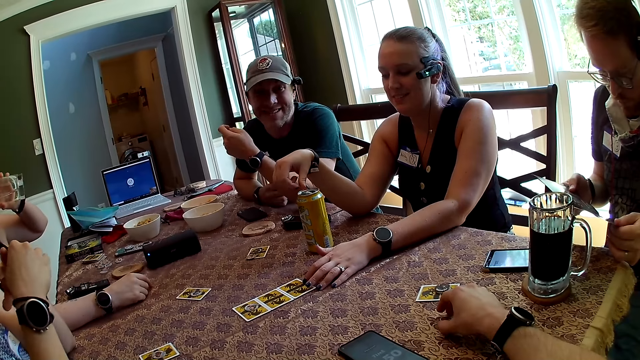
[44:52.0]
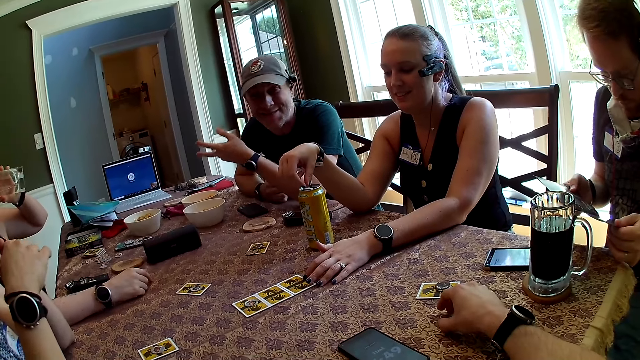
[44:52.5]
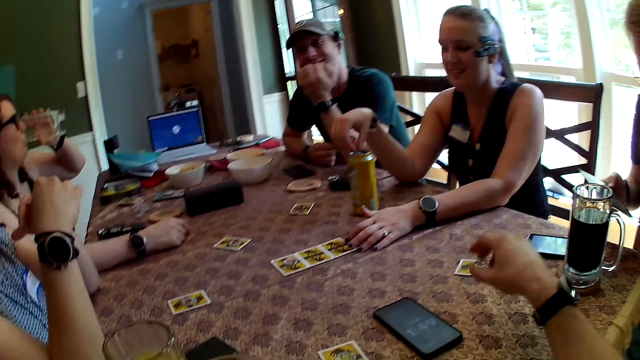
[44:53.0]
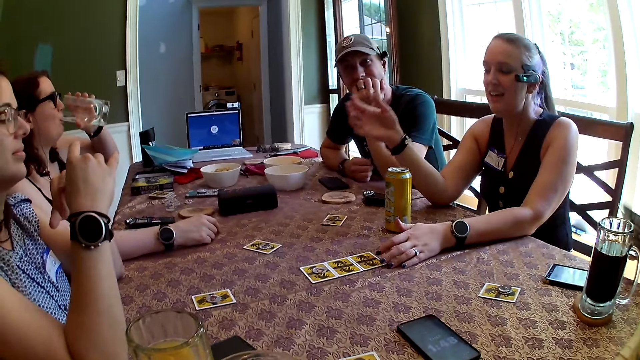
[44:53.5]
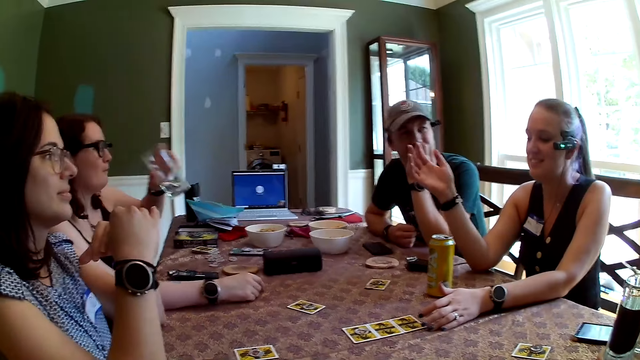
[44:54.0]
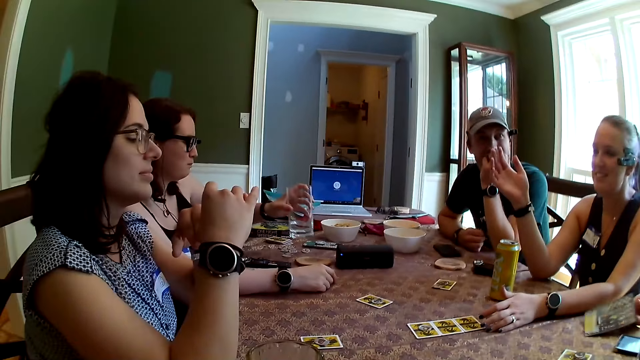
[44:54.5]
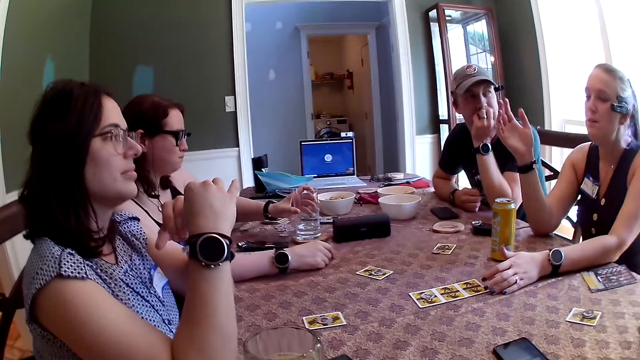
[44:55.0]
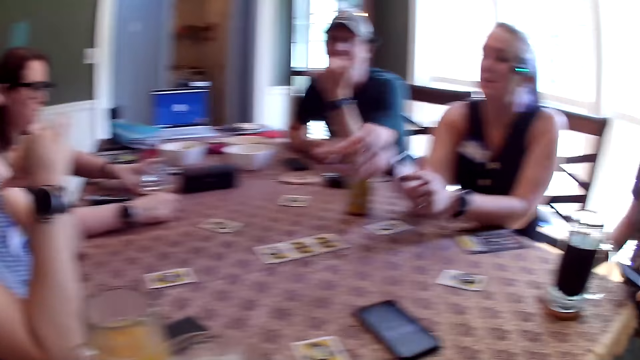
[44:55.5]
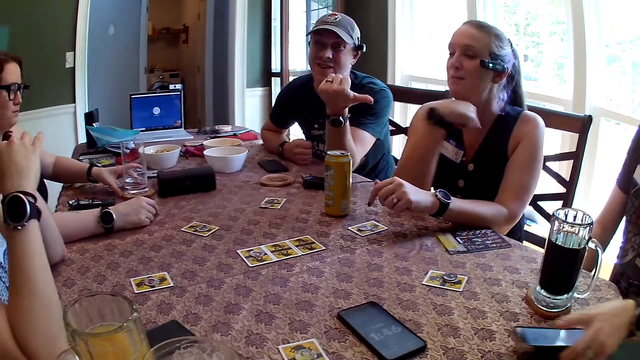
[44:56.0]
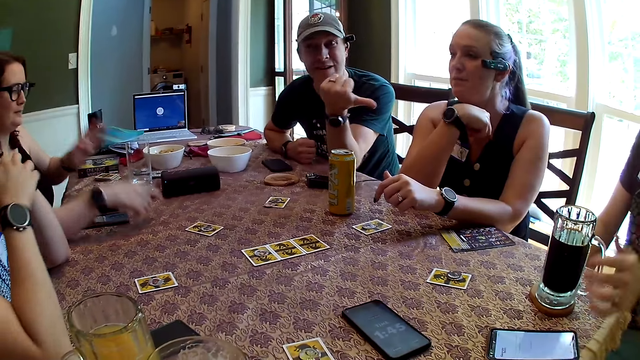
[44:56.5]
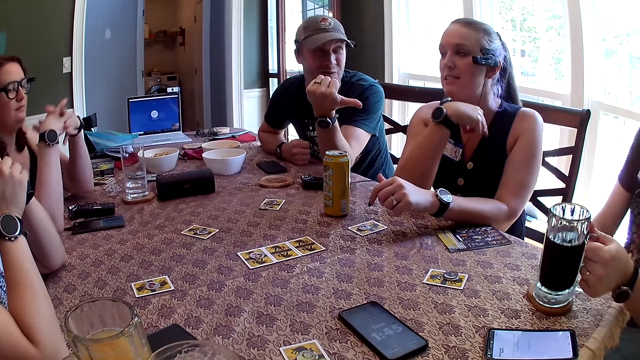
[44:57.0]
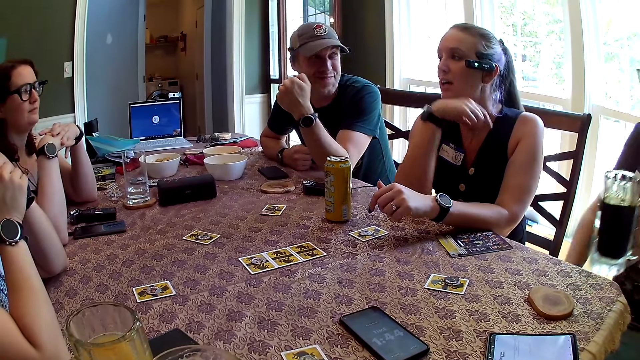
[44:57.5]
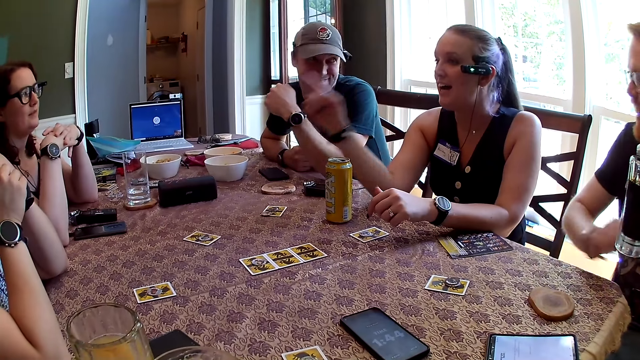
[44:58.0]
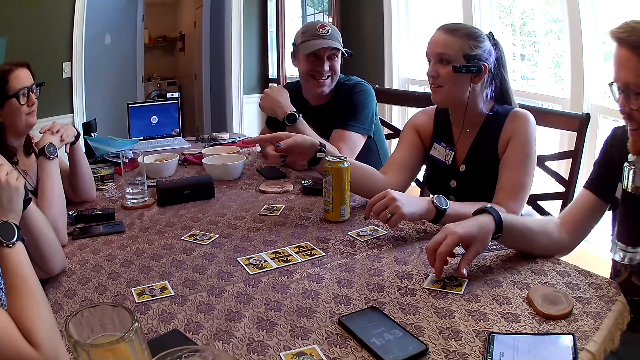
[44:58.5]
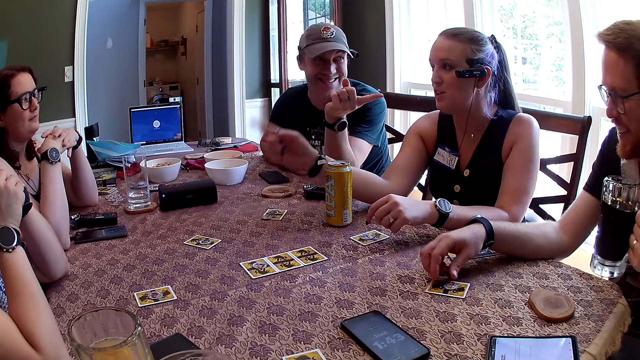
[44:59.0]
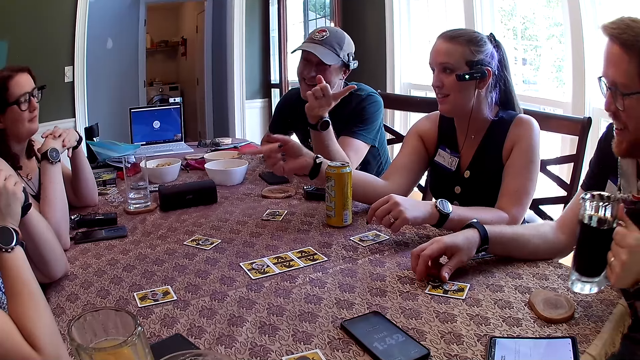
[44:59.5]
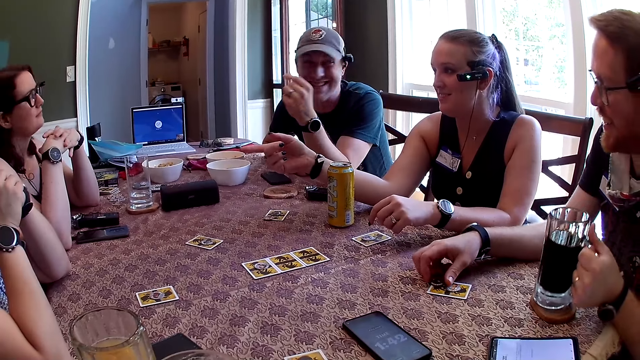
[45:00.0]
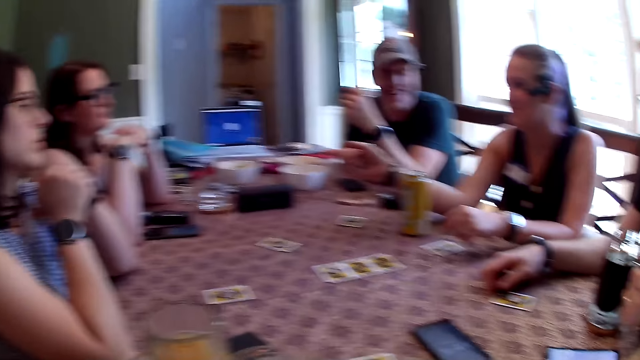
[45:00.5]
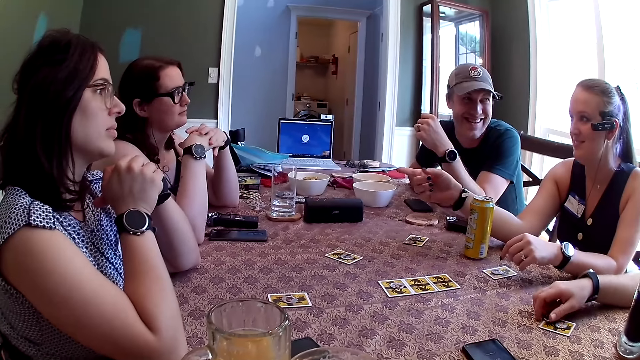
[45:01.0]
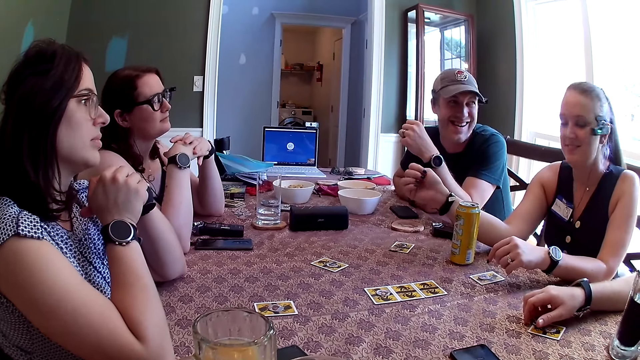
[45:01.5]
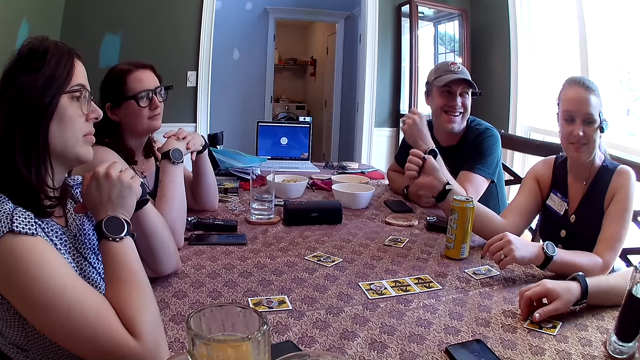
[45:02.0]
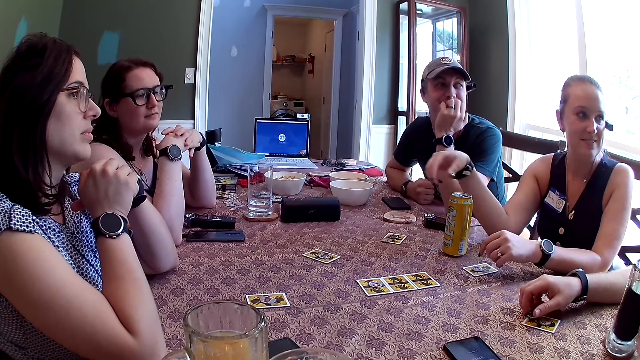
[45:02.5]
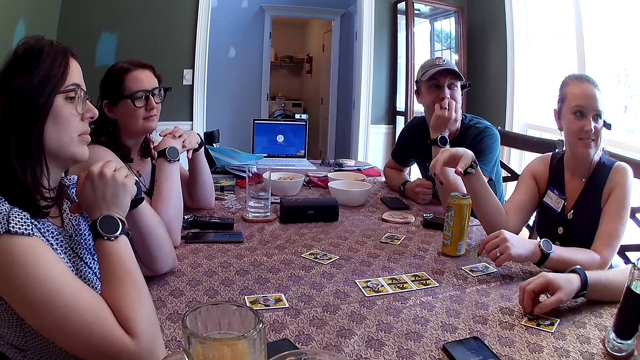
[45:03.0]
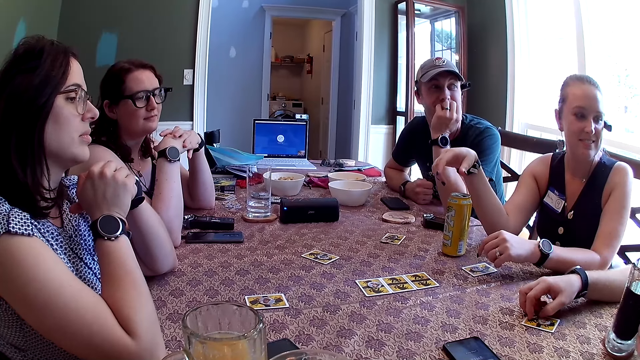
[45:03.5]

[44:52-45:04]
The man closes the pamphlet in his right hand with his left hand and drops the pamphlet on the table with his right hand. The woman drops the glass of water on the coaster on the table with her left hand. Another woman points to a woman with her right hand. Another man points to the other woman with his left hand. The other woman points to herself with her right hand. The first man drops the phone on the table with his left hand and picks up the glass of beer from the coaster on the table with his left hand. The other woman points to the first woman with her right hand. The first man picks up the poker chip from the card on the table with his right hand and drops the poker chip on the card on the table with his right hand. He puts the glass on the table.

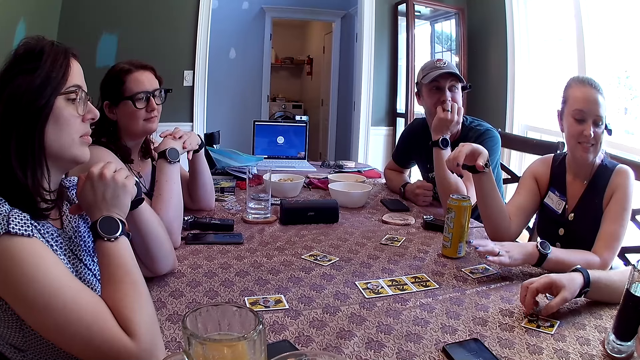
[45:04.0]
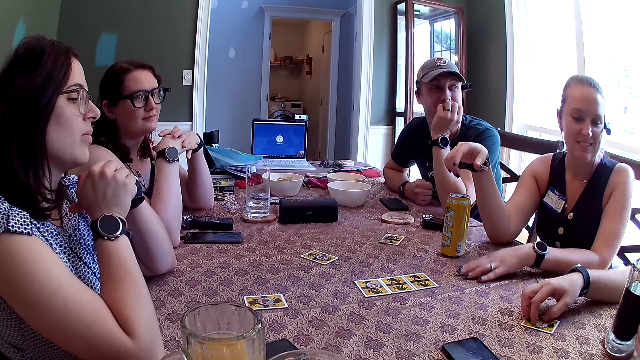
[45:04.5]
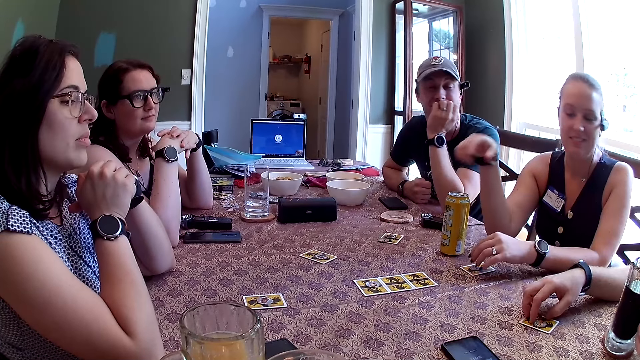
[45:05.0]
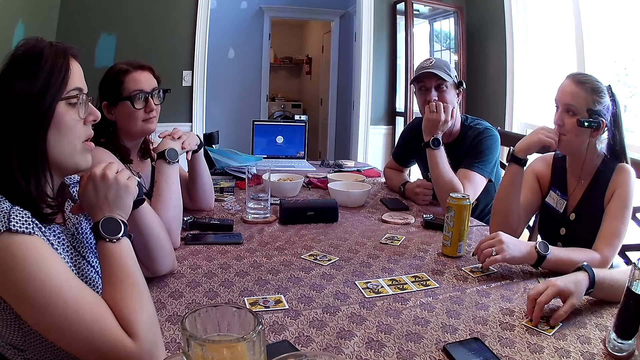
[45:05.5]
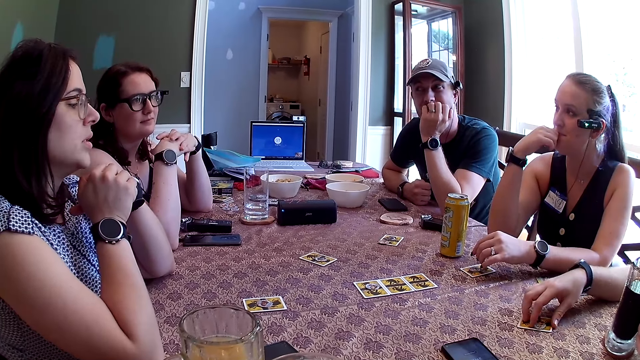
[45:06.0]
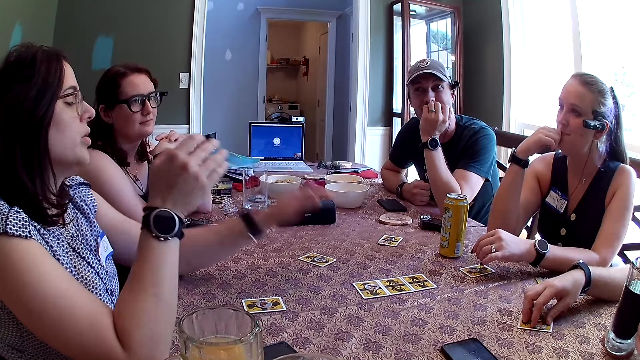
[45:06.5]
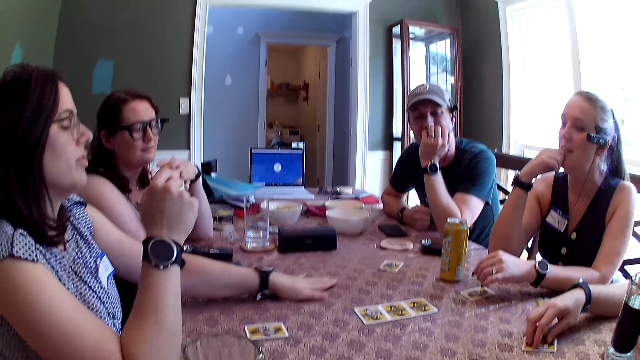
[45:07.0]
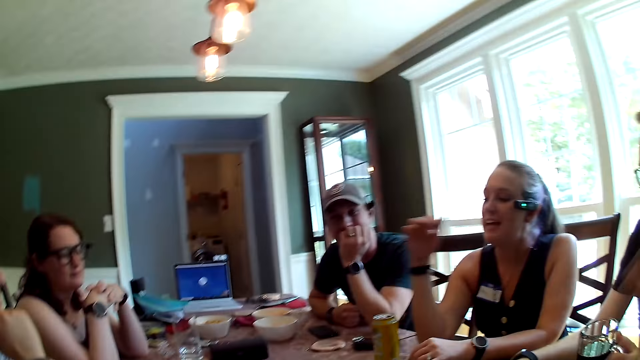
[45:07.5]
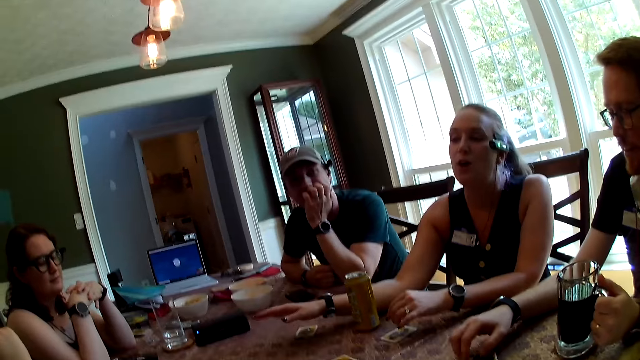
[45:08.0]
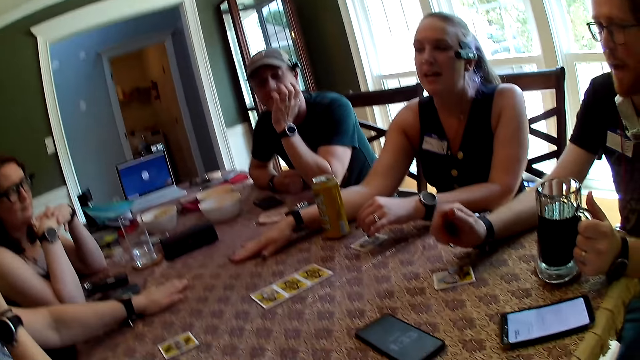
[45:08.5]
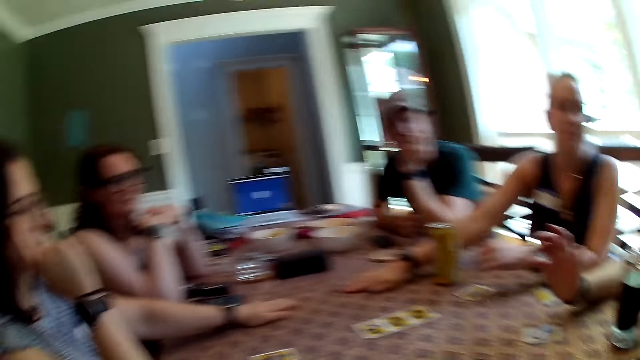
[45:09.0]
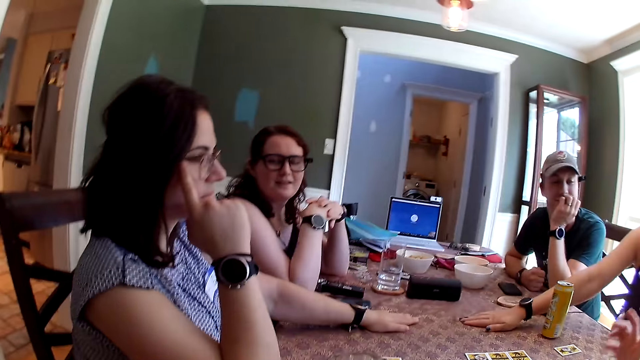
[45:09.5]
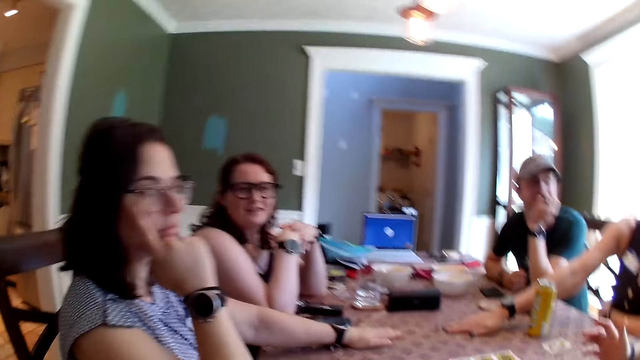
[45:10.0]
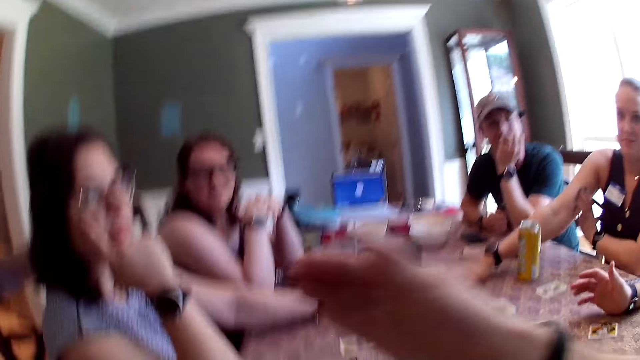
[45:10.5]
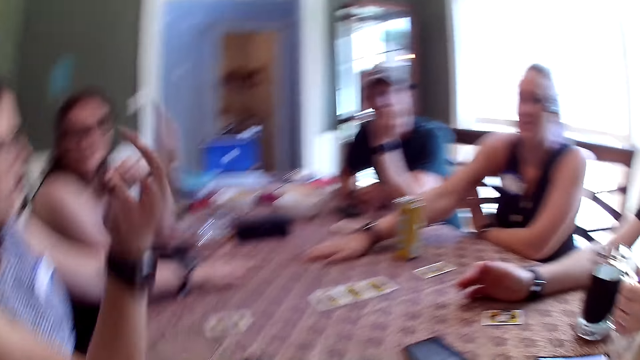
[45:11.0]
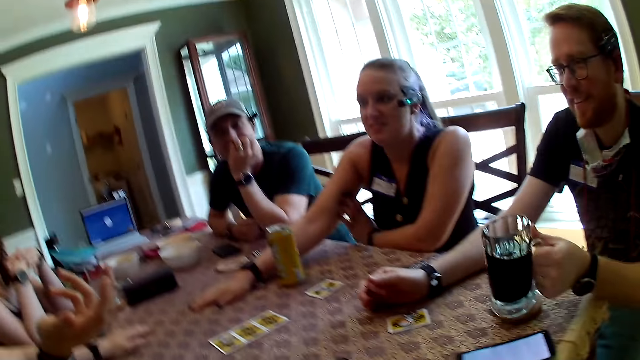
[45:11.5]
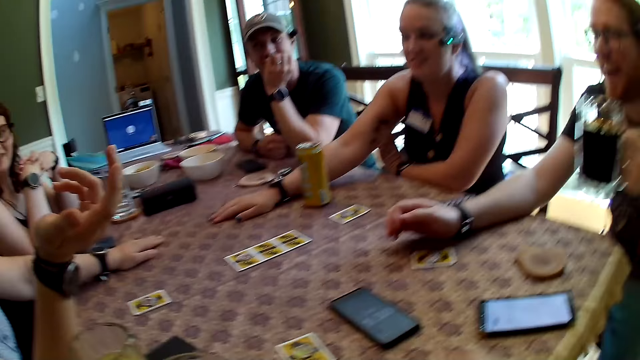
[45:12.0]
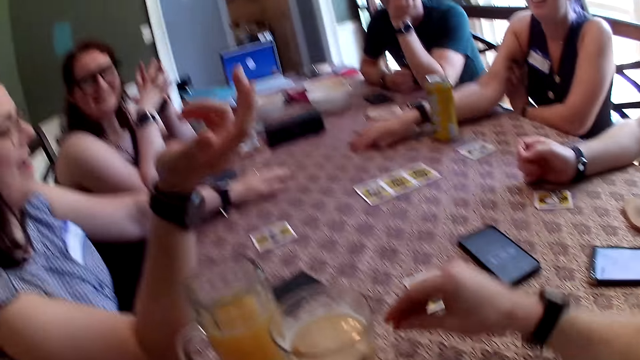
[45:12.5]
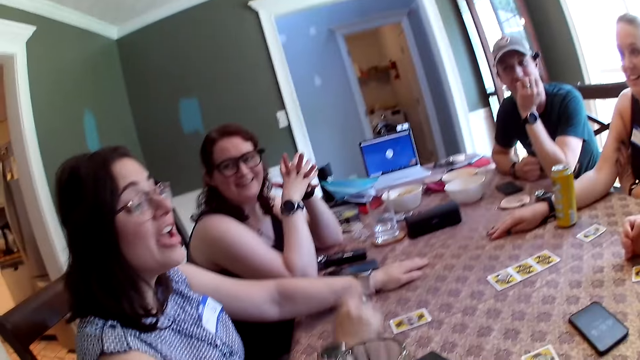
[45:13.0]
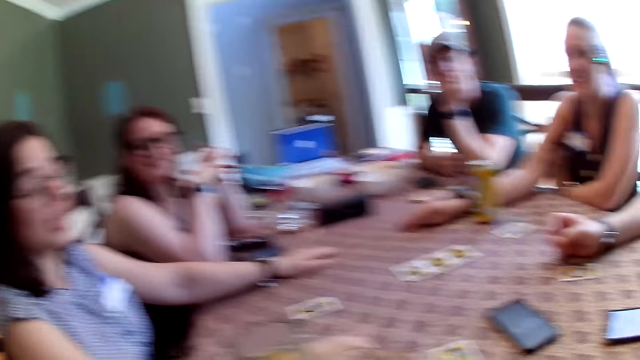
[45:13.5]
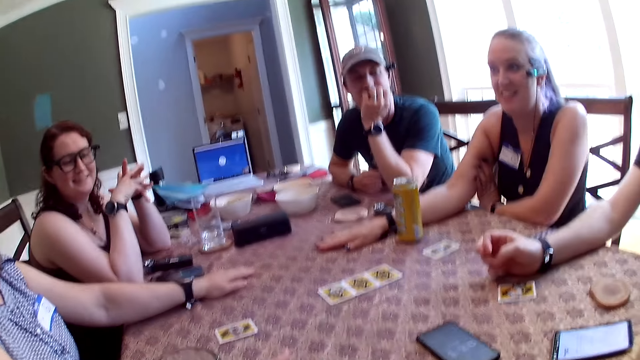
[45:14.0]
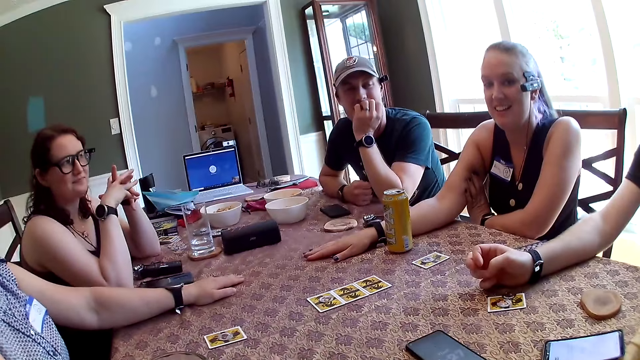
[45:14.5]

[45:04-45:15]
A lady holds her mouth. A woman hits her left hand on the table. Another lady puts her hand on the table. Another woman hits her right hand on the table. The first lady puts her hand on the table. A man picks up the glass of beer from the coaster on the table with his left hand.
